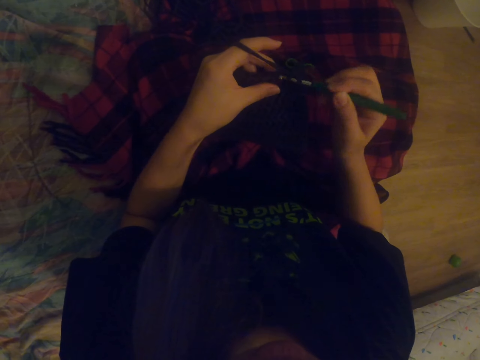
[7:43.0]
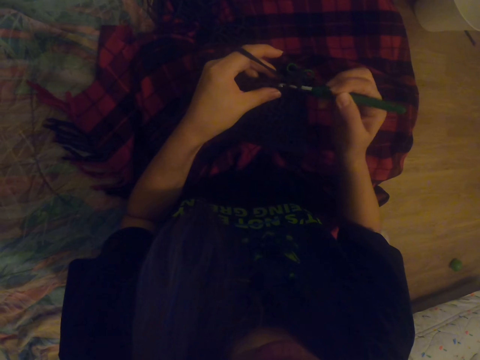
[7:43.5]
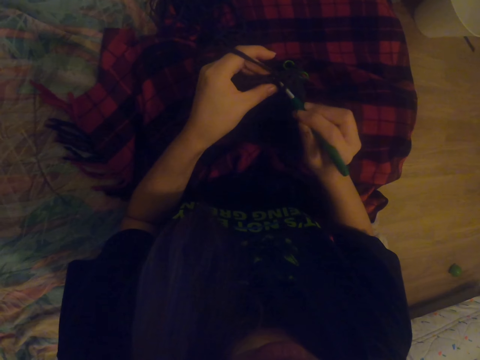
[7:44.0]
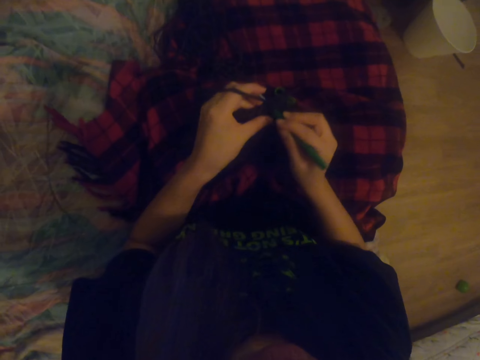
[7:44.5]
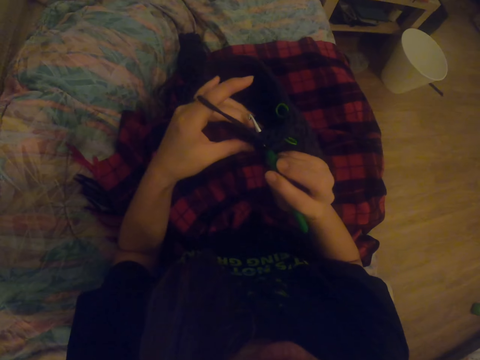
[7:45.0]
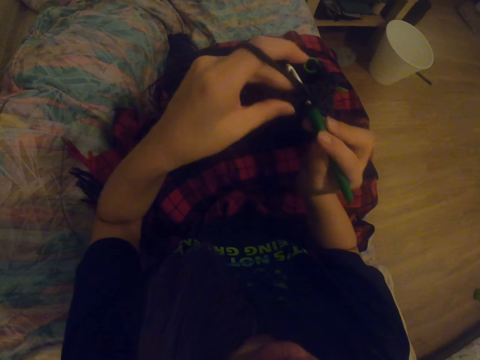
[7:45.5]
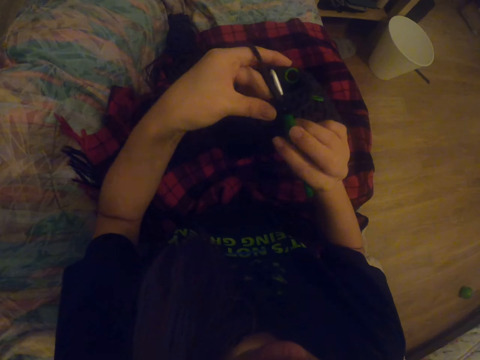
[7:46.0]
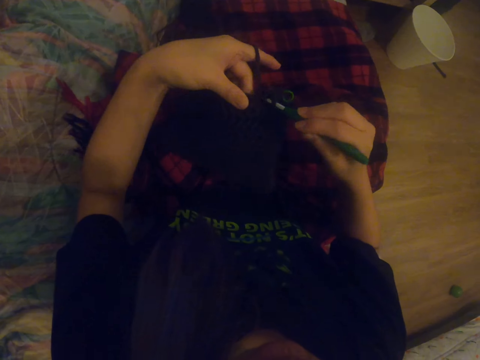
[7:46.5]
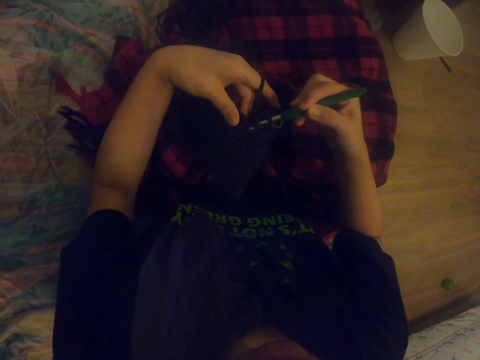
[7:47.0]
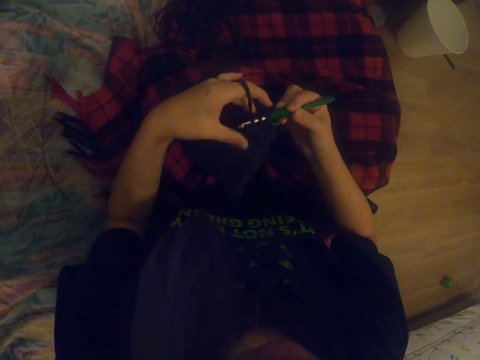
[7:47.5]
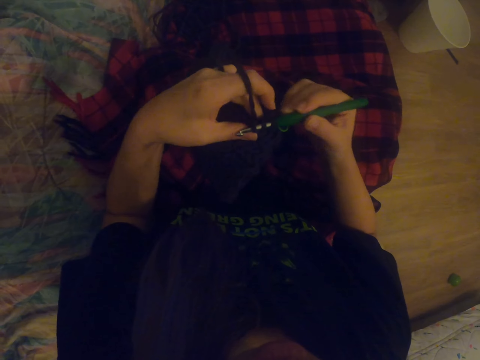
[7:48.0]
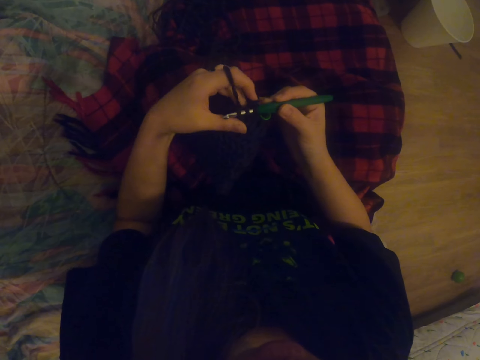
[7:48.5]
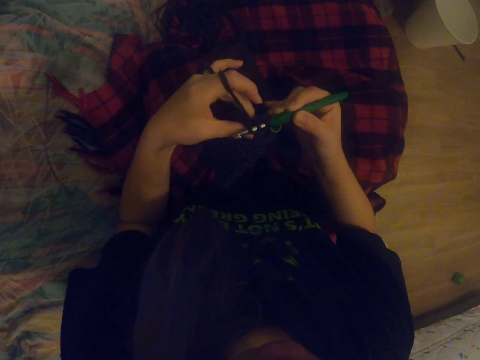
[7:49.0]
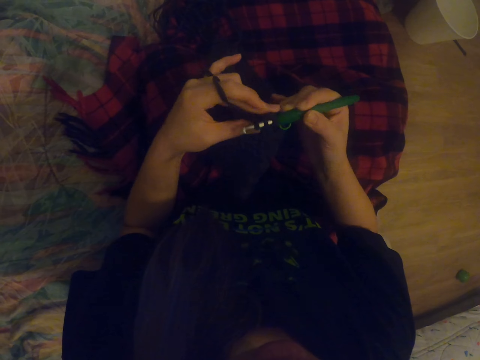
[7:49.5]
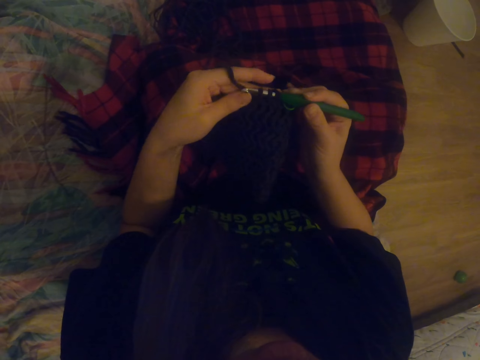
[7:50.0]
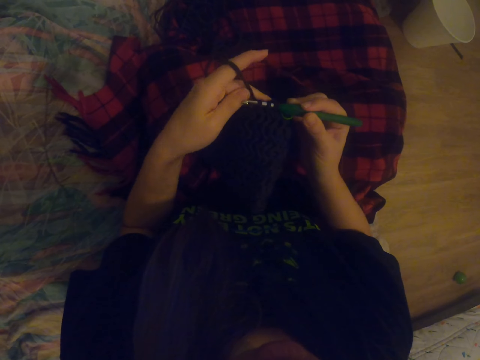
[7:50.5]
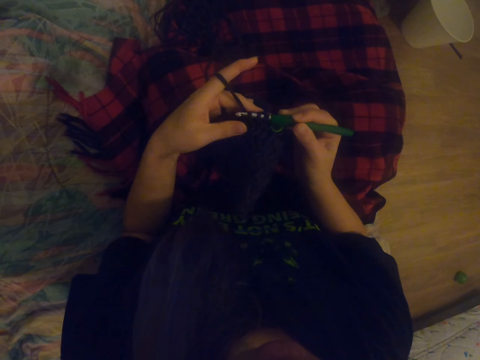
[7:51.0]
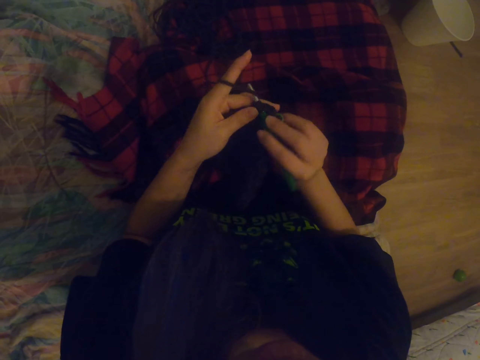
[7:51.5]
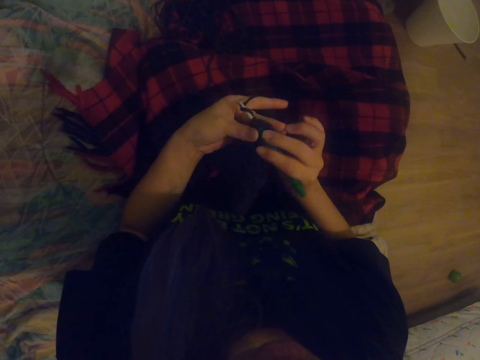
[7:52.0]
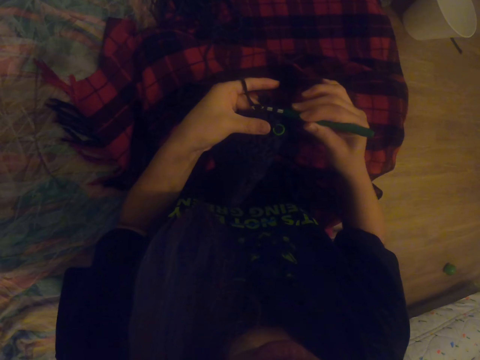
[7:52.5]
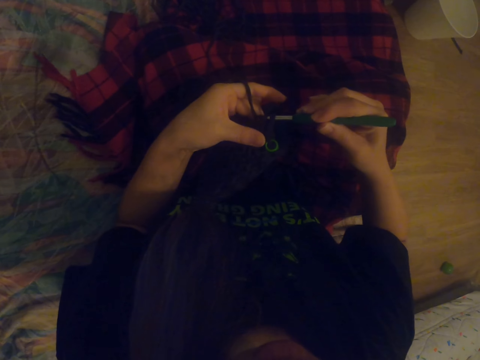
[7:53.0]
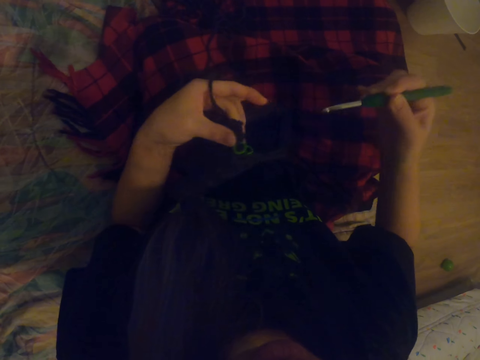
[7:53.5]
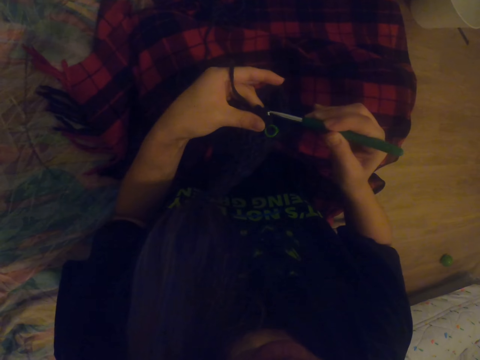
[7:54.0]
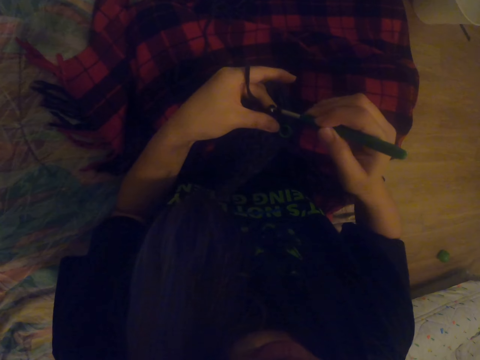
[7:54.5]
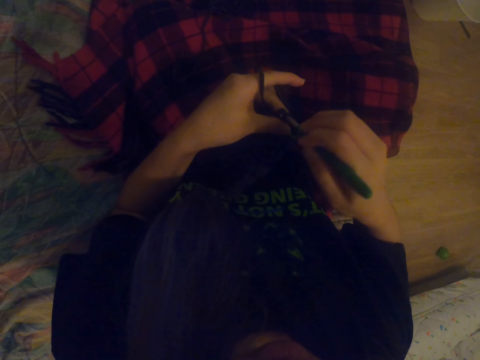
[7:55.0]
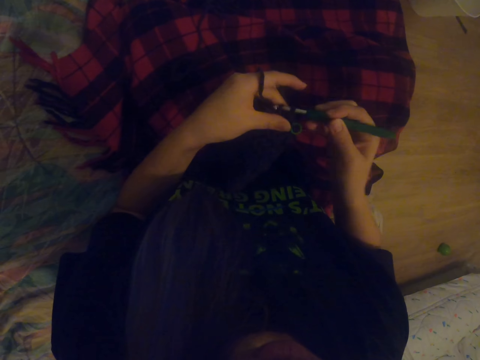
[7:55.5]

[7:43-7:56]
The camera wearer lifts the fabric, drops the fabric, and knits the fabric.

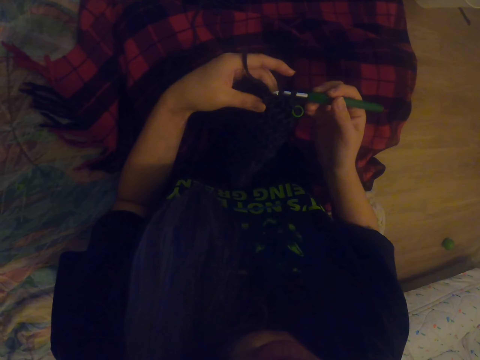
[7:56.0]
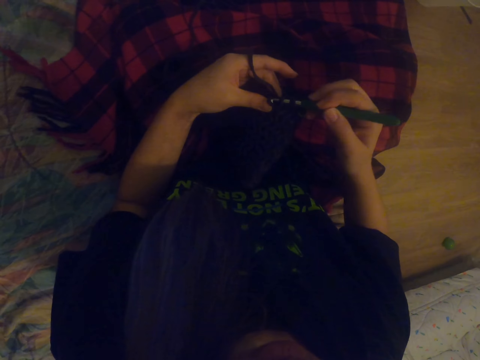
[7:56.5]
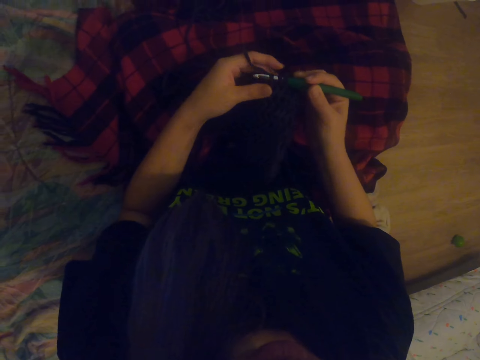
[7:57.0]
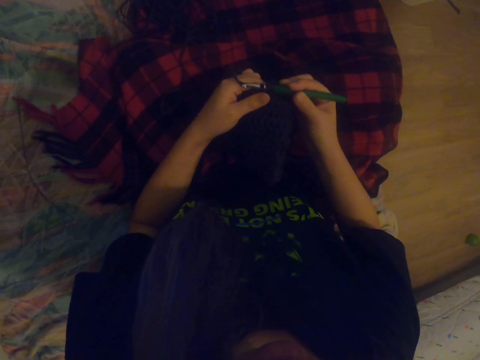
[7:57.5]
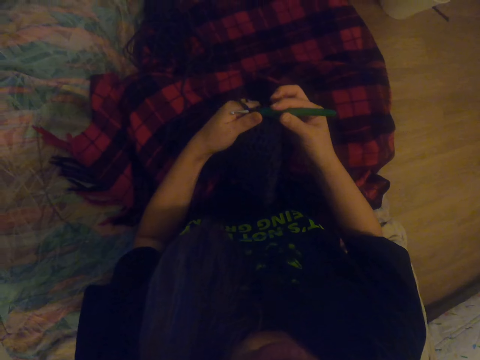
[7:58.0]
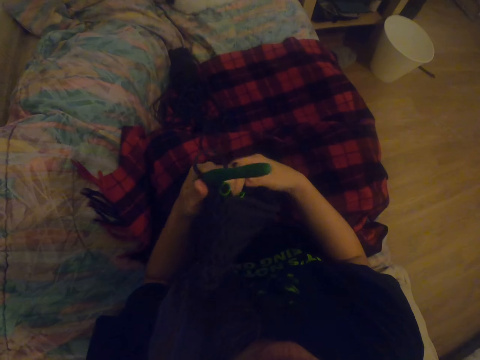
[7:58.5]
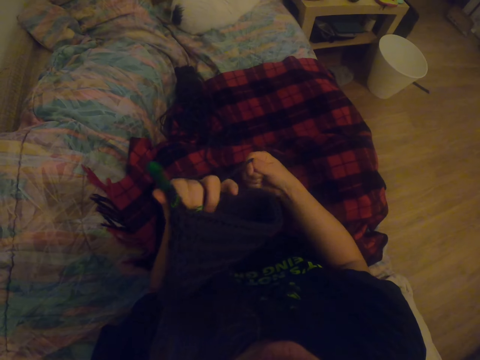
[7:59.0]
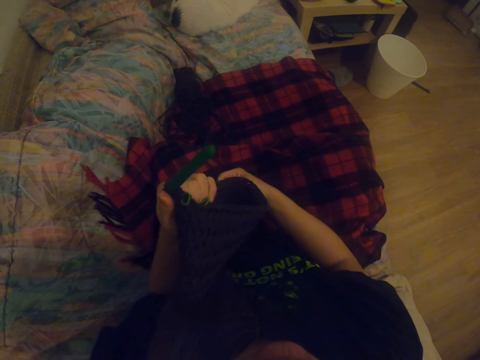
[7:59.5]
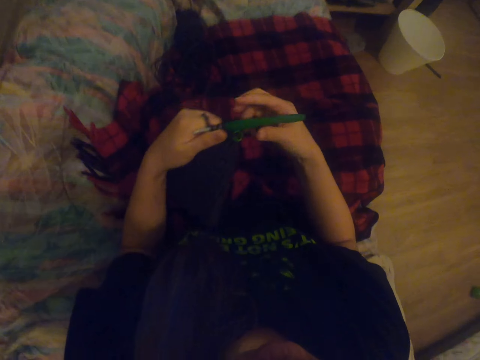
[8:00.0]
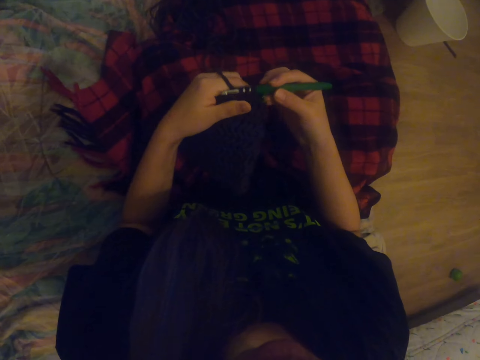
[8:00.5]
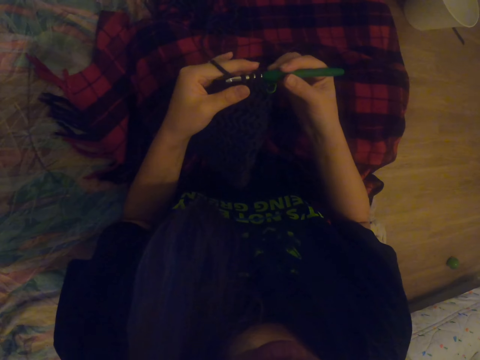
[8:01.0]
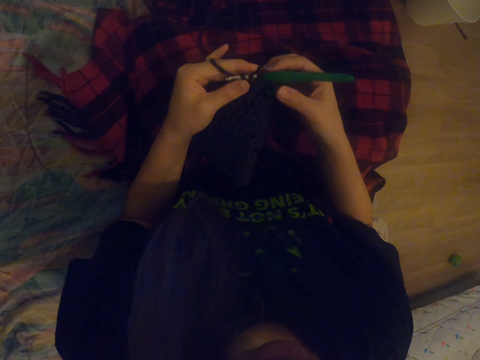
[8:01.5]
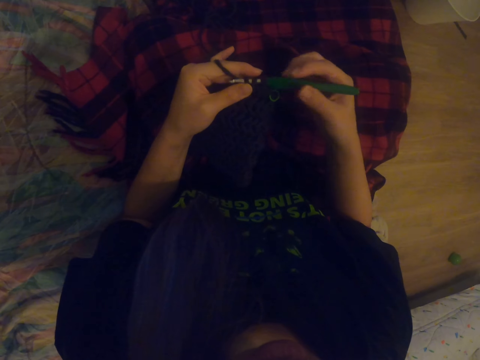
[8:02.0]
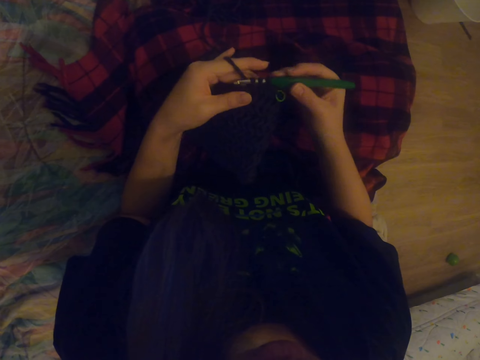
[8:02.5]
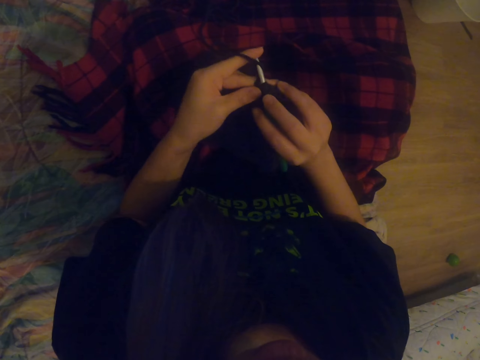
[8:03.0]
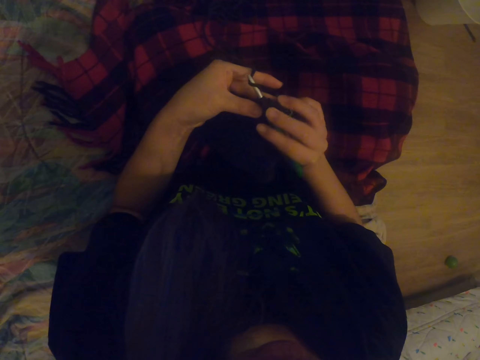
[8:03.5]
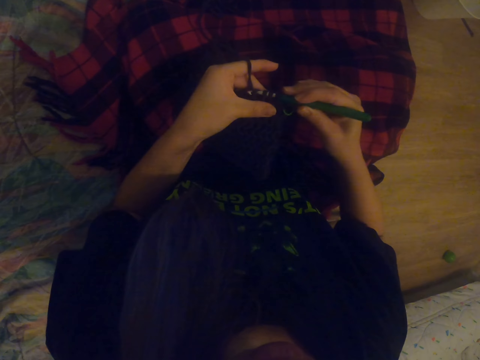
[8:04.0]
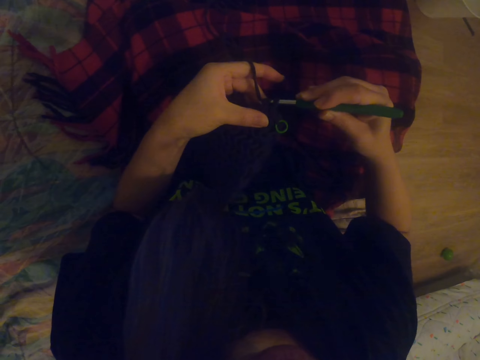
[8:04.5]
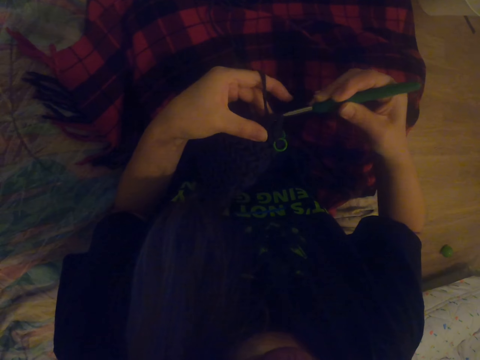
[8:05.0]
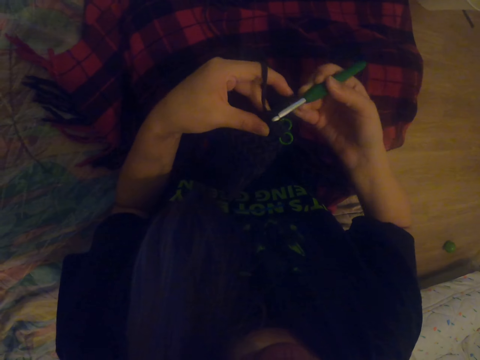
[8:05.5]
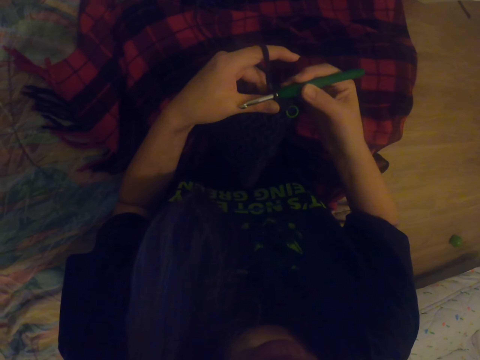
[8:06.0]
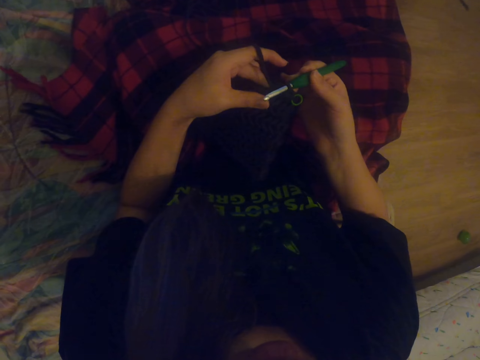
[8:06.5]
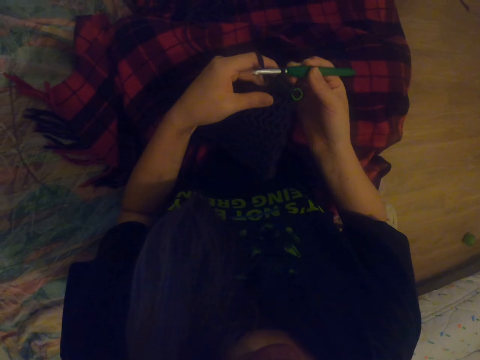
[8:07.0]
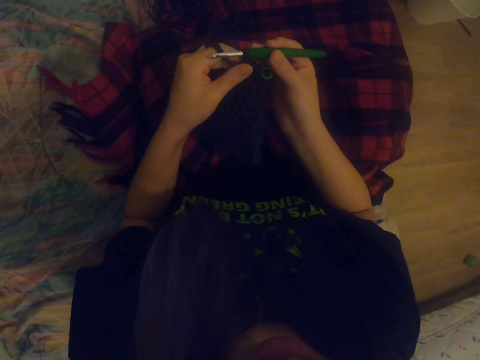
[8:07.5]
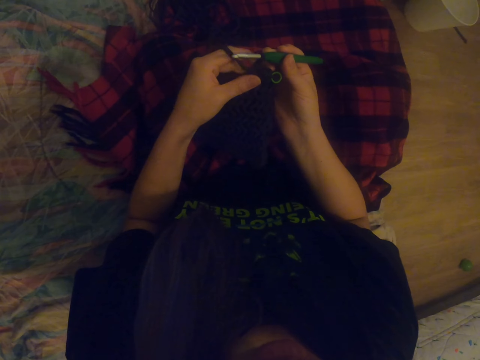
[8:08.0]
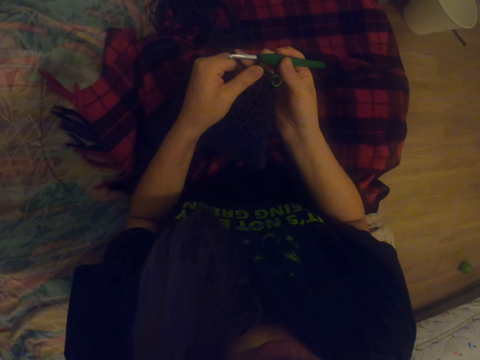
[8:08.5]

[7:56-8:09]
The camera wearer rolls yarn on the hand. They knit a fabric using a crochet.
